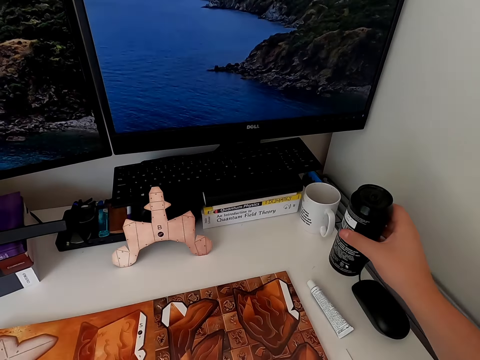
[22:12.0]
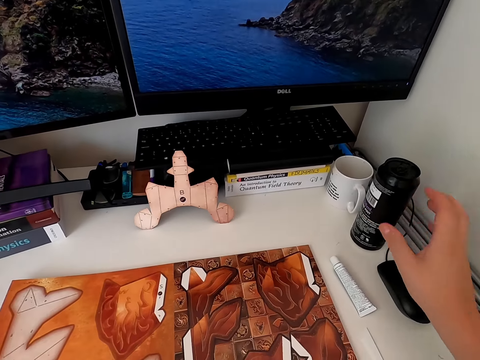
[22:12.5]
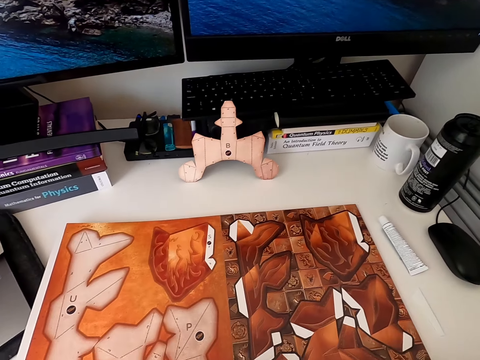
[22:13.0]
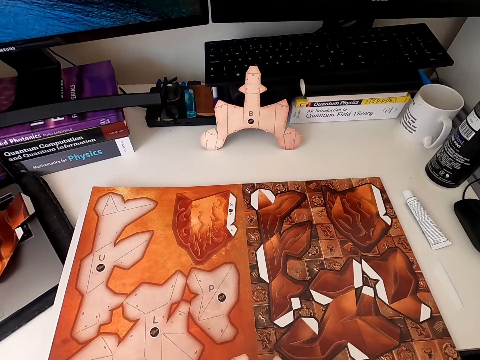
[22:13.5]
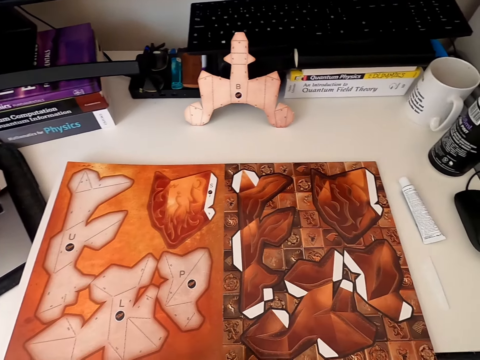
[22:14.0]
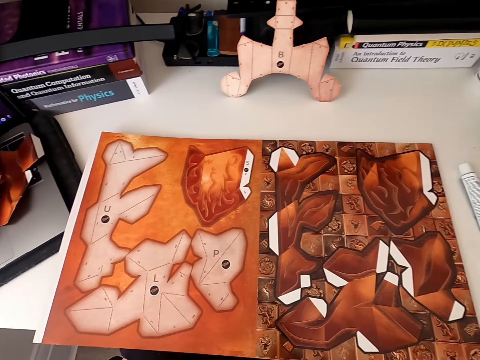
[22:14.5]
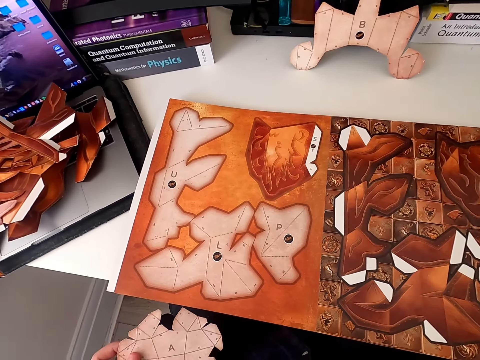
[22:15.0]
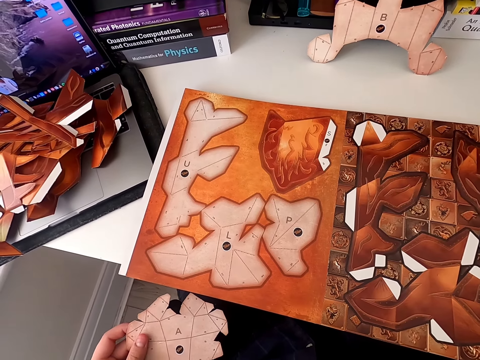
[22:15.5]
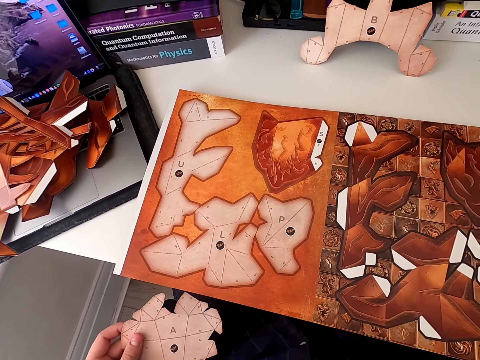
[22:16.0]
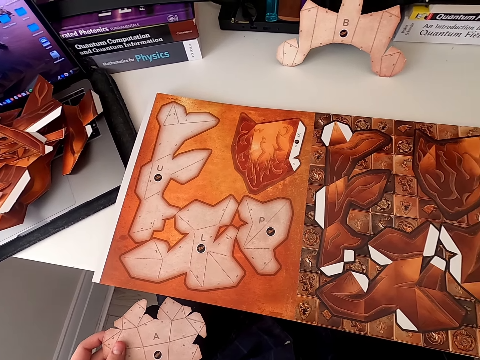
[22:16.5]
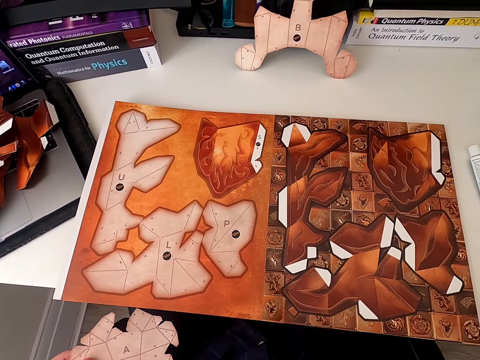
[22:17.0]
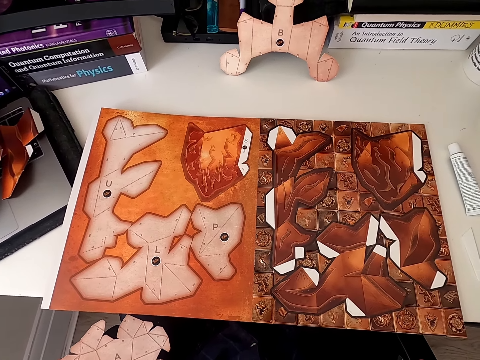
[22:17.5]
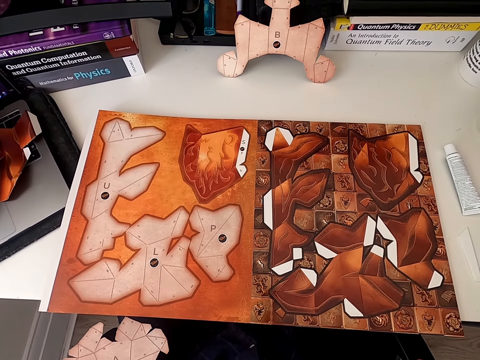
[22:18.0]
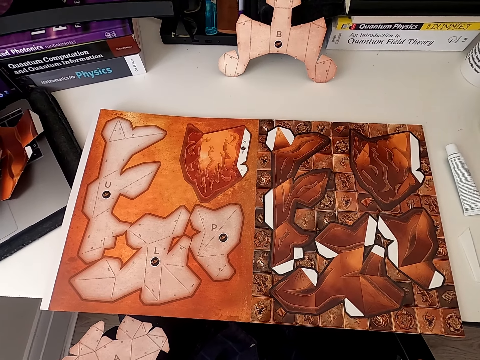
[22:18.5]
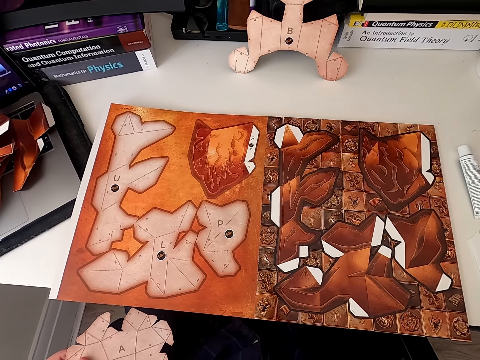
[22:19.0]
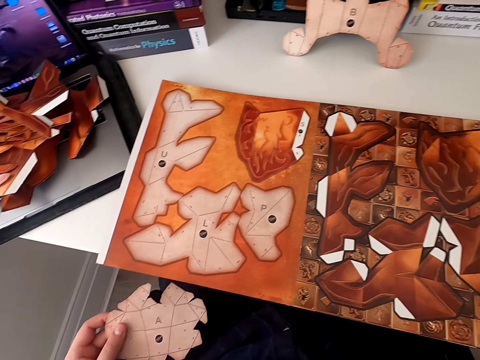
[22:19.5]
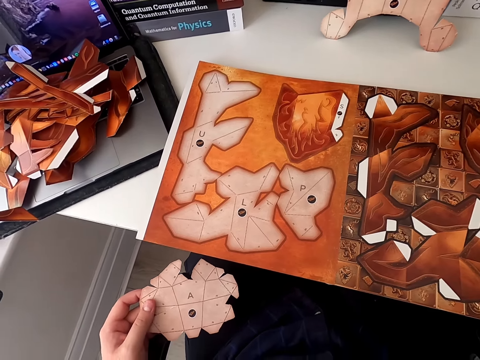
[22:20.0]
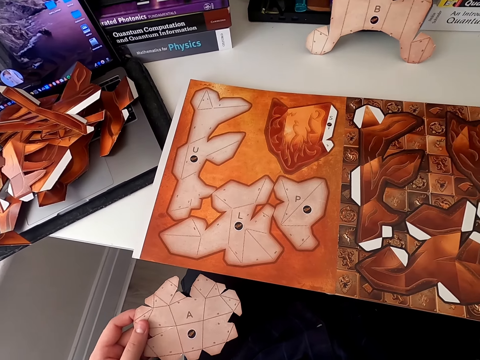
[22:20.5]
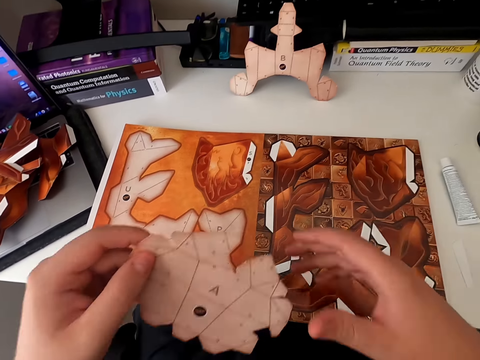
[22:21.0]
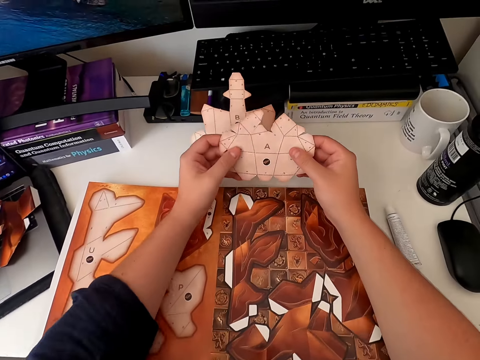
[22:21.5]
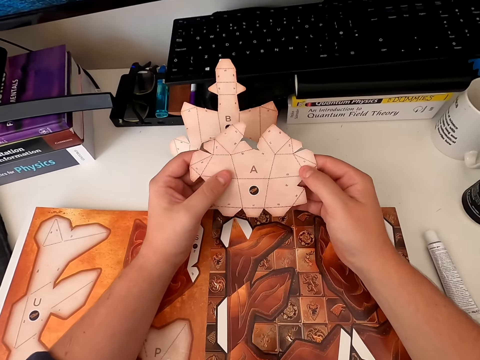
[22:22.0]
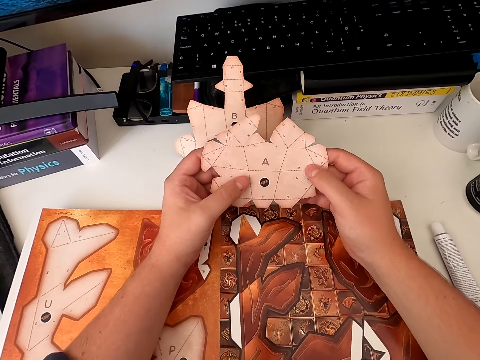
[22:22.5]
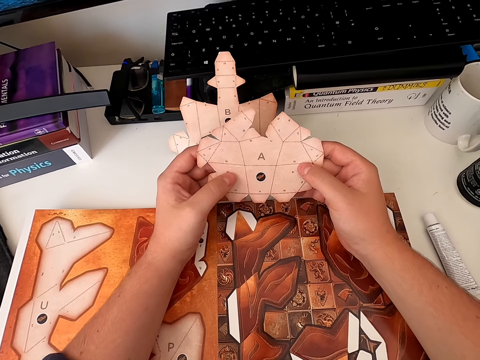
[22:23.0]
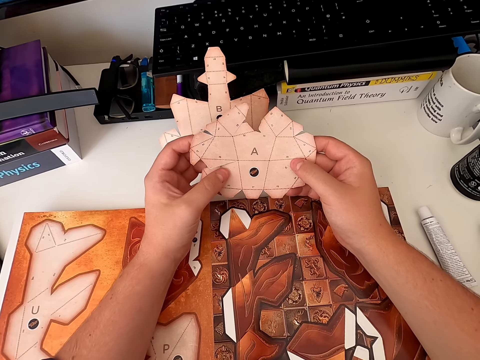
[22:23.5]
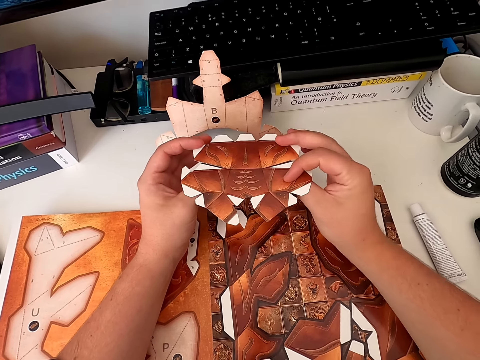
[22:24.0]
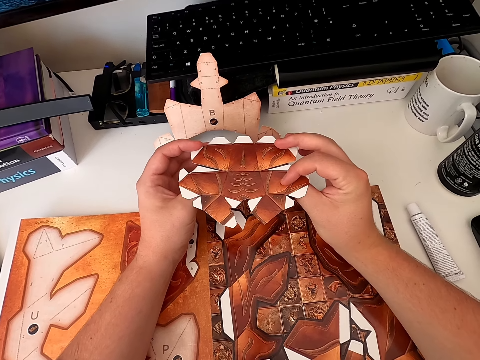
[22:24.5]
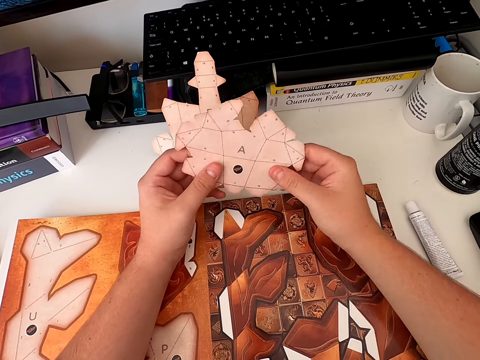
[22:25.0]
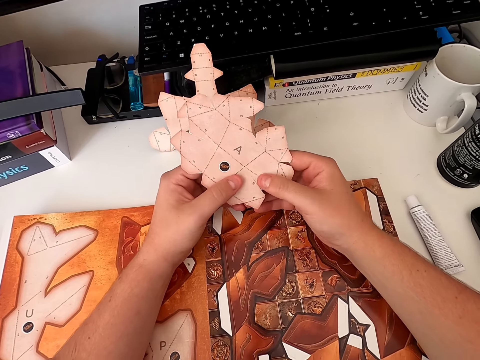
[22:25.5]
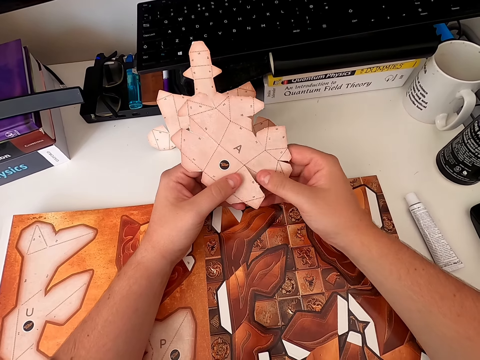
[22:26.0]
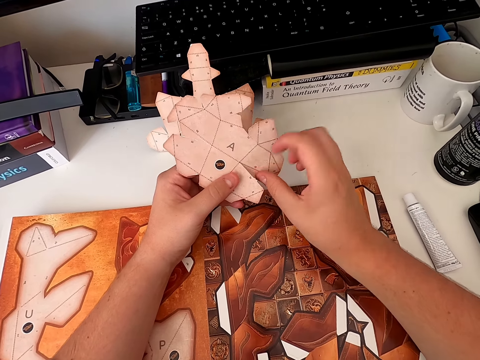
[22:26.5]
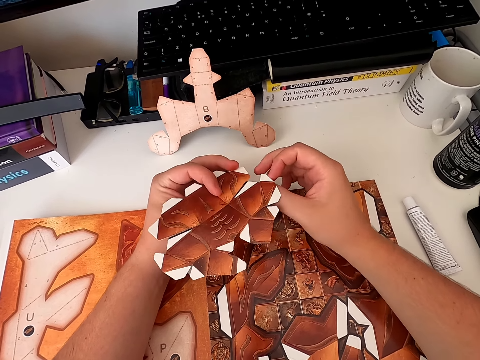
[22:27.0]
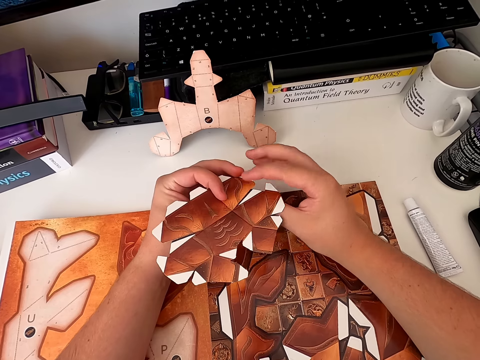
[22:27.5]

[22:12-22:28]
The camera wearer returns the tumbler can to the table top. They hold the paper craft book. They stare at the book. They look at the board book page. They hold the paper craft and stare at the book. They hold the paper craft and look at the cardboard piece of paper. They turn the paper craft repeatedly.

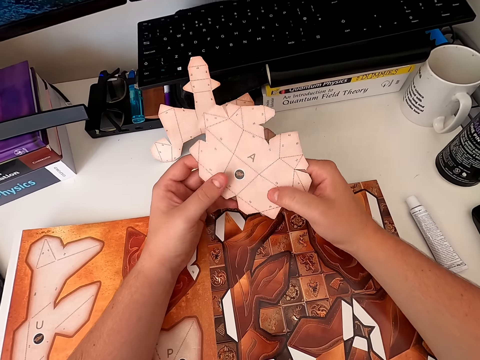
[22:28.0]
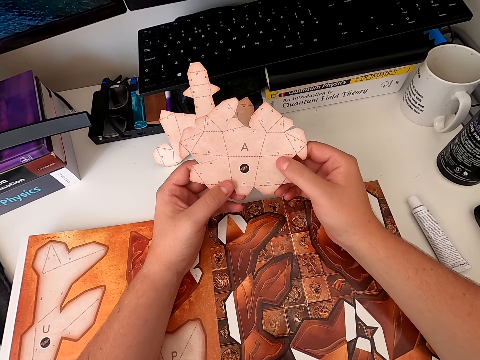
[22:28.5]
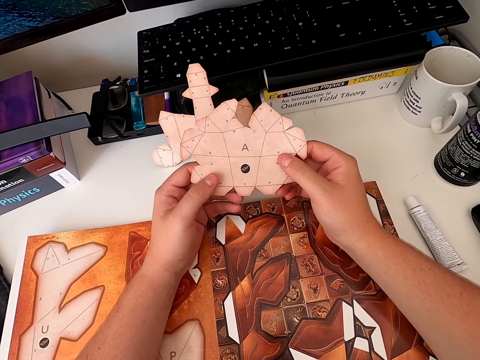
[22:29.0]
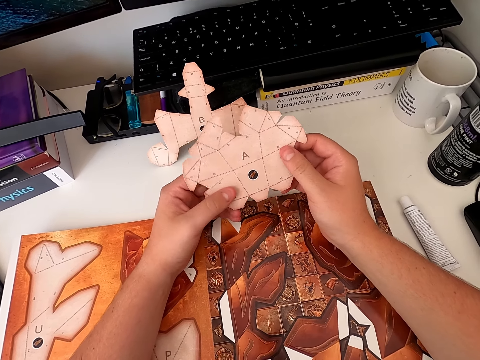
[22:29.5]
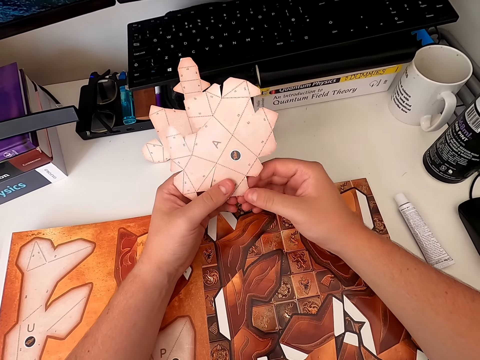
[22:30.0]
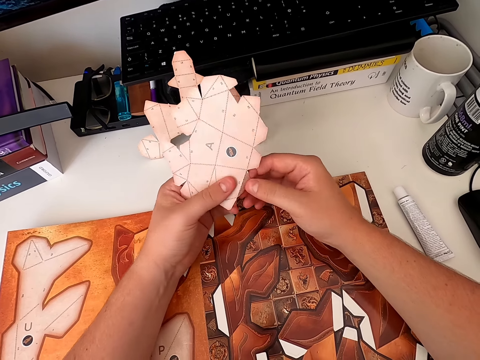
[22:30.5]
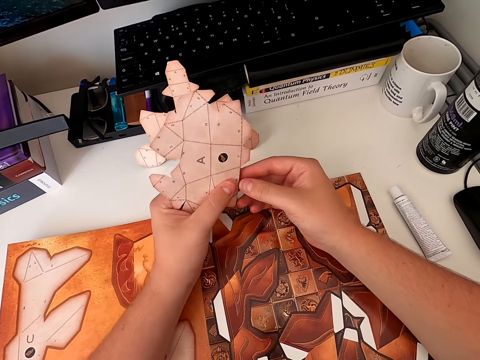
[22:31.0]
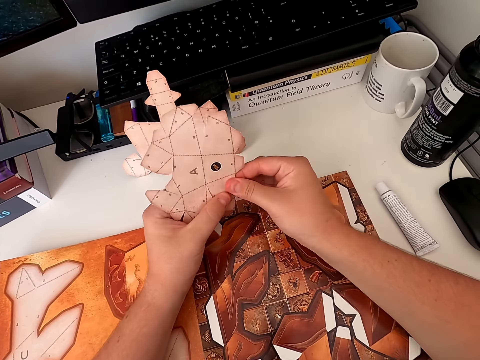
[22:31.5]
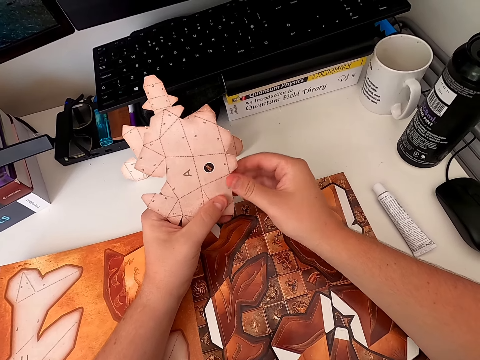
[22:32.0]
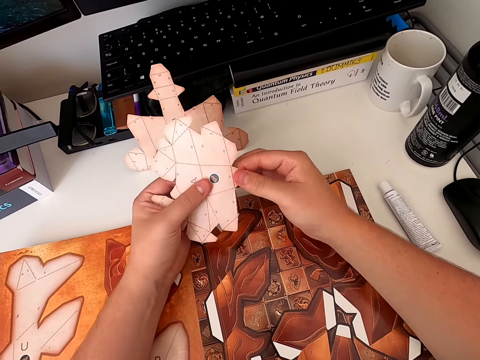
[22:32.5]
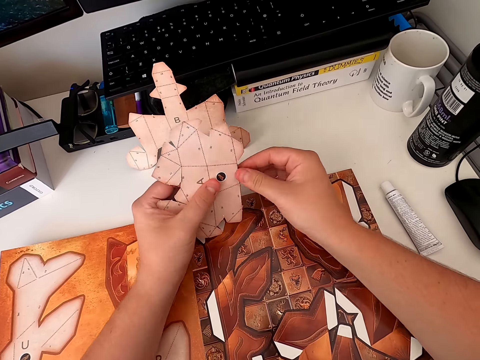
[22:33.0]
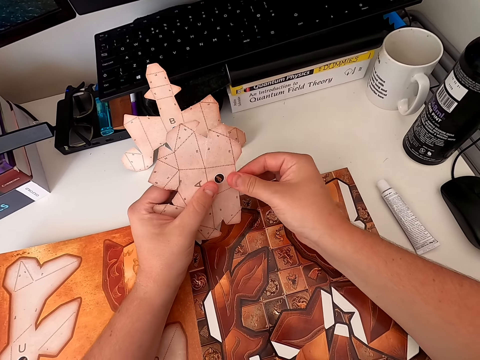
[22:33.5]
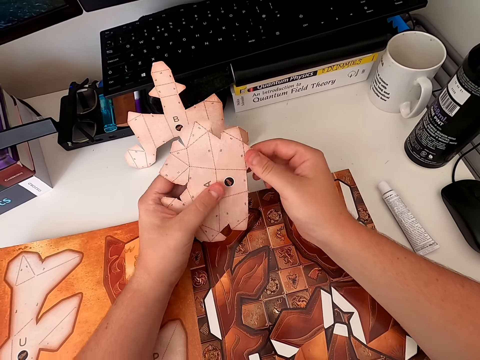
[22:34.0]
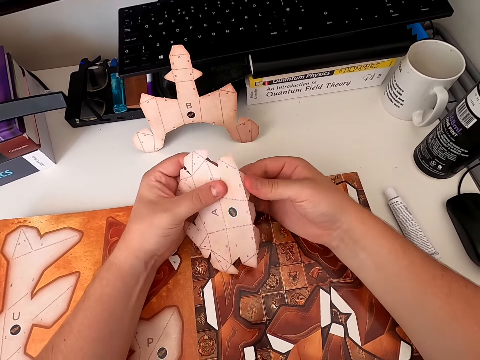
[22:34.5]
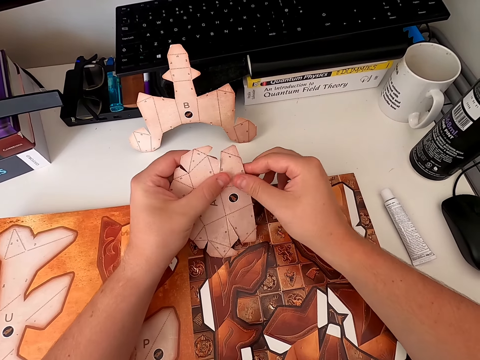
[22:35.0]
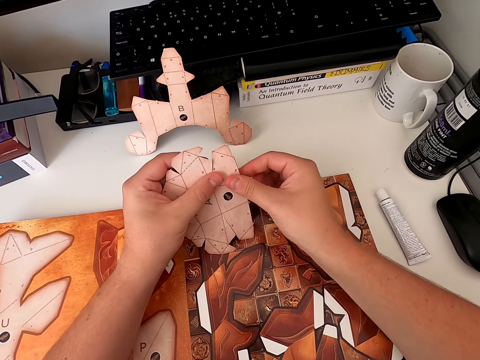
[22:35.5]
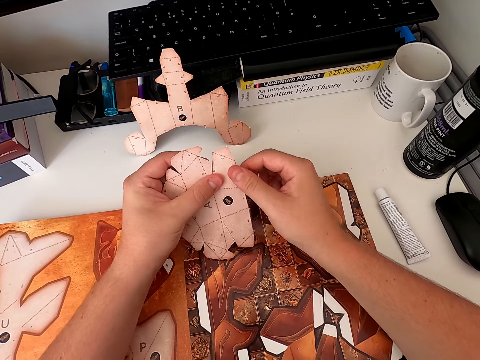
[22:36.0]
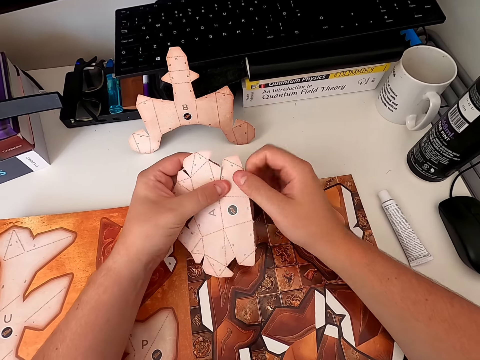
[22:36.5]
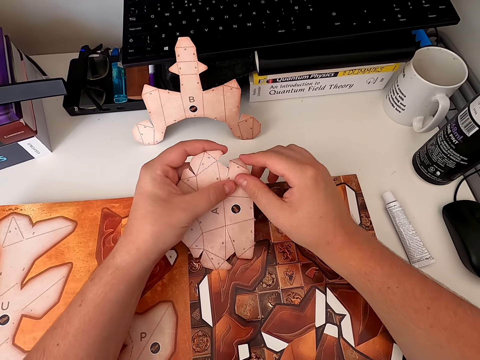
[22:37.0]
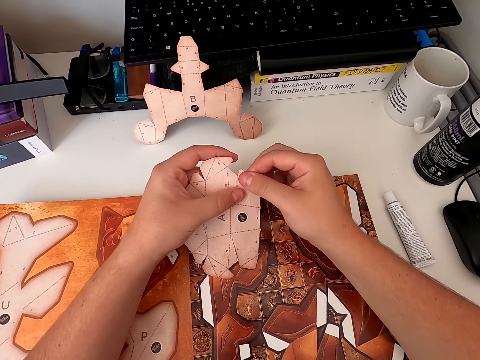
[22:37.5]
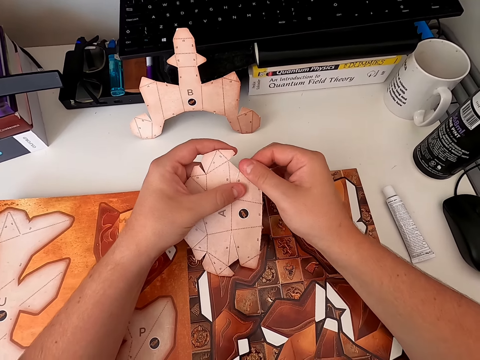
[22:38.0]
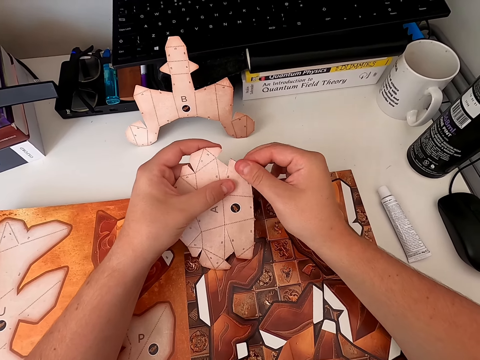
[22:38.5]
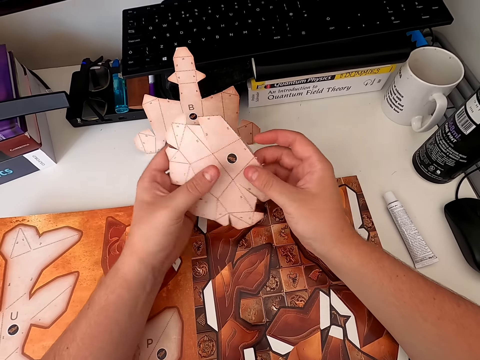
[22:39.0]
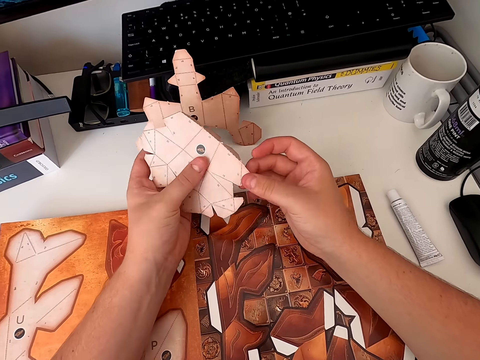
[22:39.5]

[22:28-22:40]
The camera wearer turns the paper craft and stares at the paper craft. They turn the paper craft. They fold the paper craft. They fold the paper craft again.
